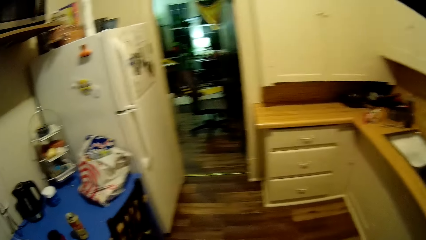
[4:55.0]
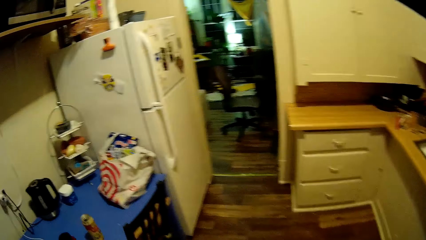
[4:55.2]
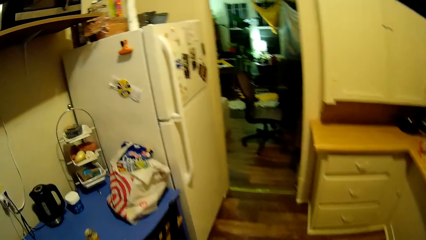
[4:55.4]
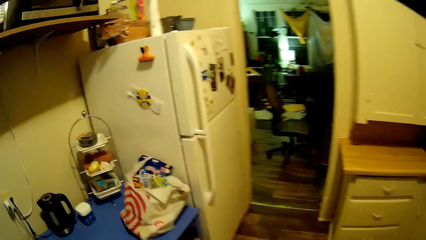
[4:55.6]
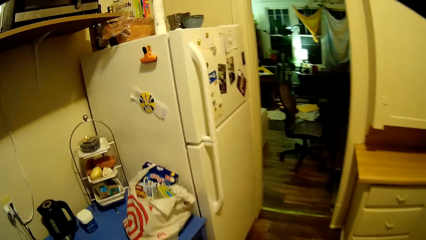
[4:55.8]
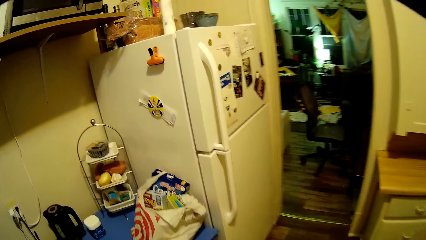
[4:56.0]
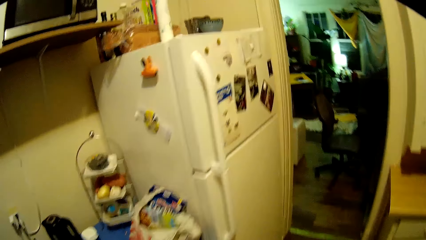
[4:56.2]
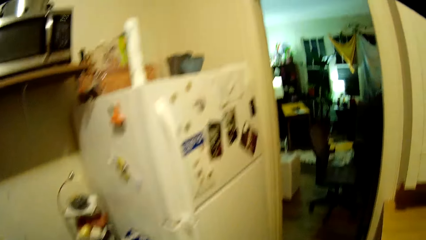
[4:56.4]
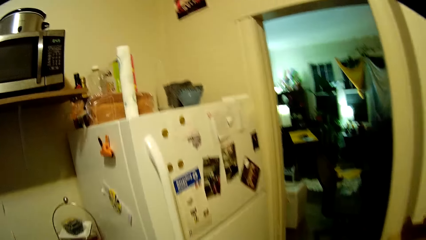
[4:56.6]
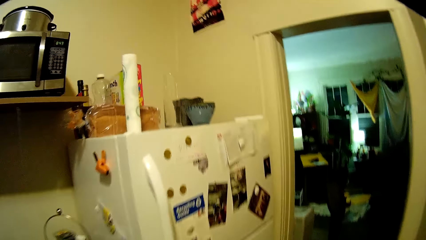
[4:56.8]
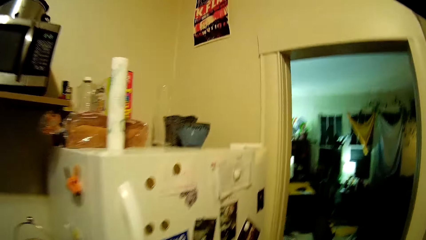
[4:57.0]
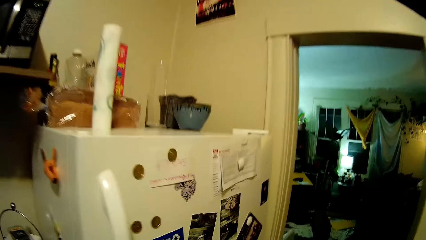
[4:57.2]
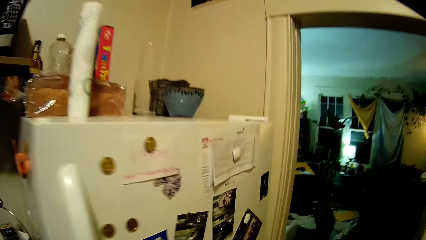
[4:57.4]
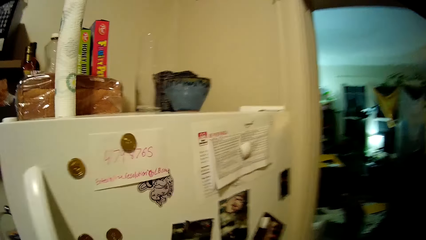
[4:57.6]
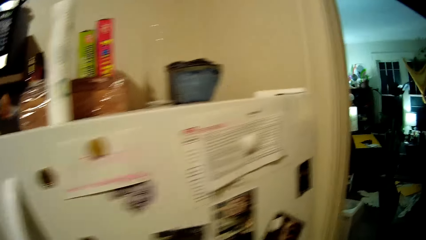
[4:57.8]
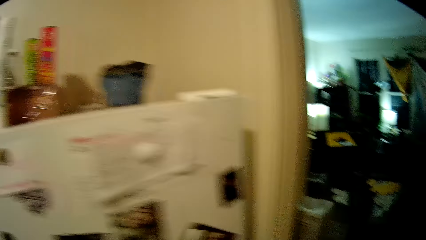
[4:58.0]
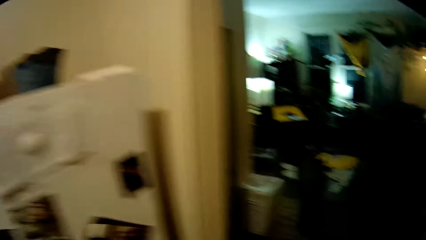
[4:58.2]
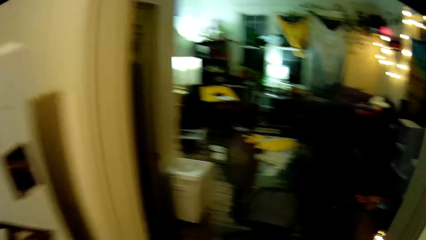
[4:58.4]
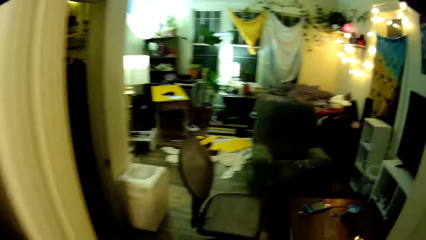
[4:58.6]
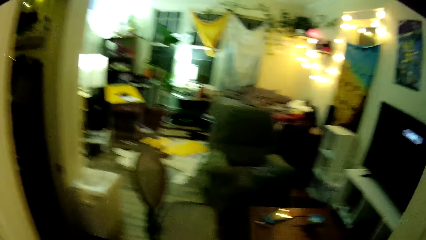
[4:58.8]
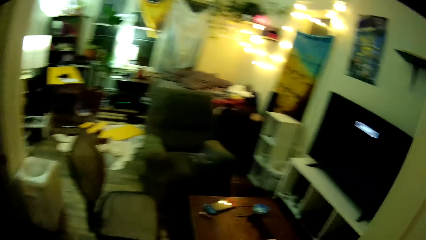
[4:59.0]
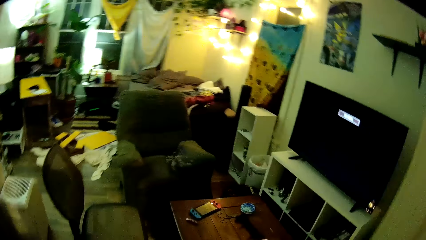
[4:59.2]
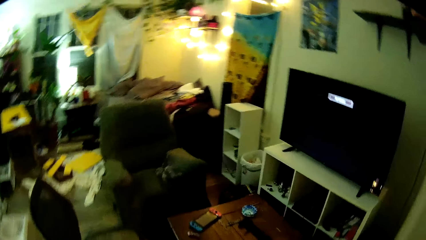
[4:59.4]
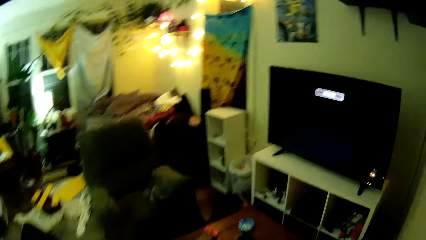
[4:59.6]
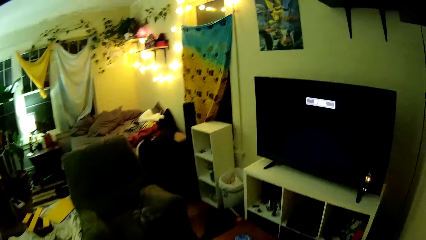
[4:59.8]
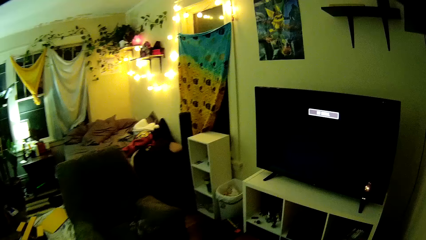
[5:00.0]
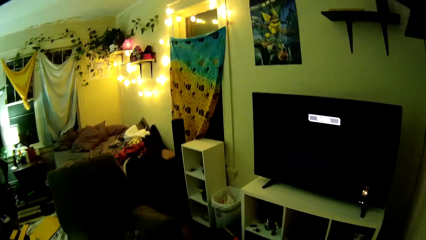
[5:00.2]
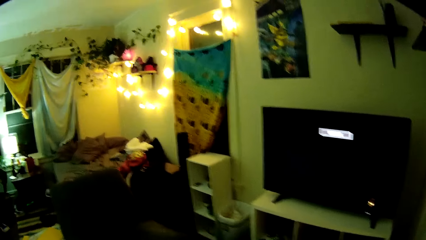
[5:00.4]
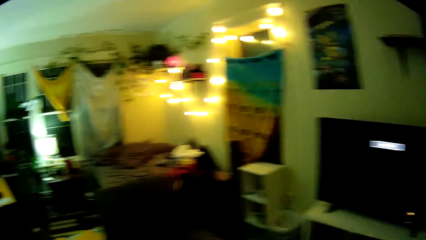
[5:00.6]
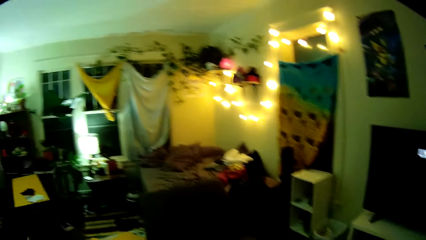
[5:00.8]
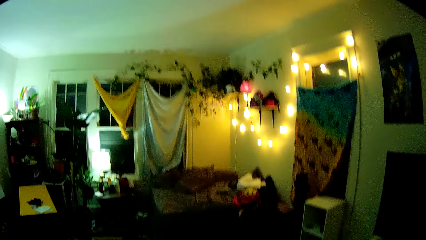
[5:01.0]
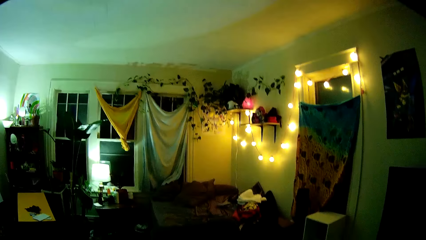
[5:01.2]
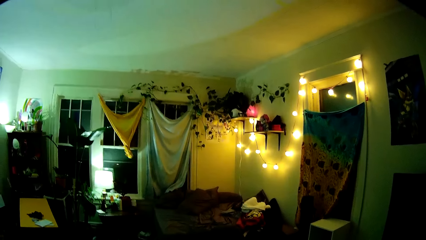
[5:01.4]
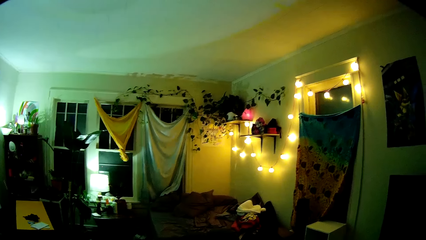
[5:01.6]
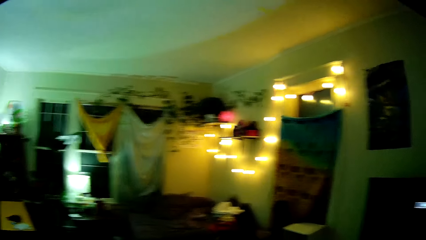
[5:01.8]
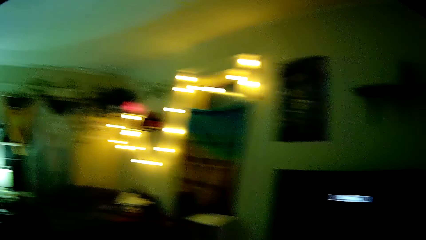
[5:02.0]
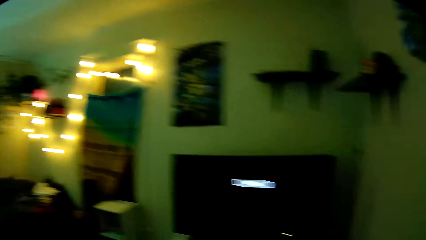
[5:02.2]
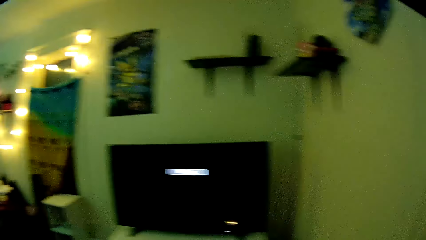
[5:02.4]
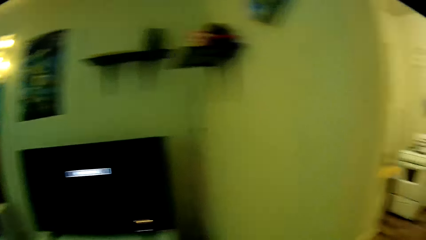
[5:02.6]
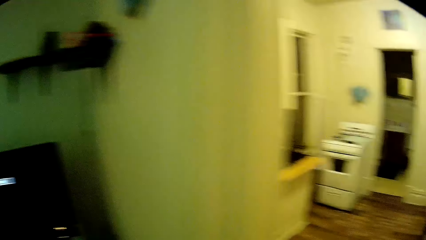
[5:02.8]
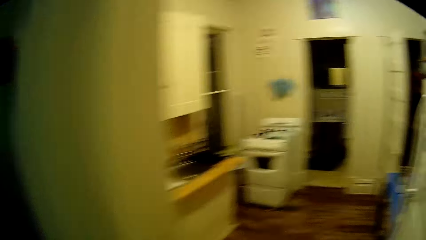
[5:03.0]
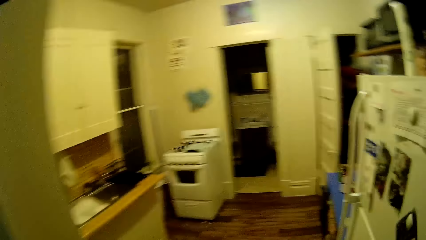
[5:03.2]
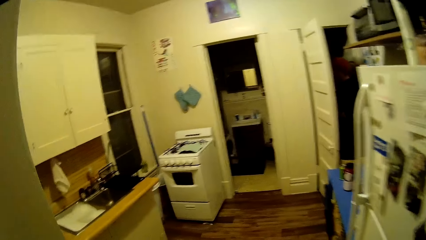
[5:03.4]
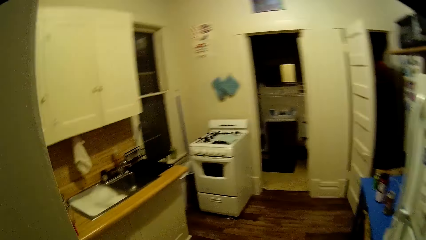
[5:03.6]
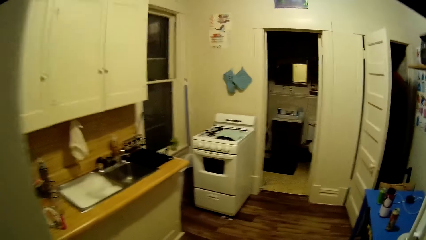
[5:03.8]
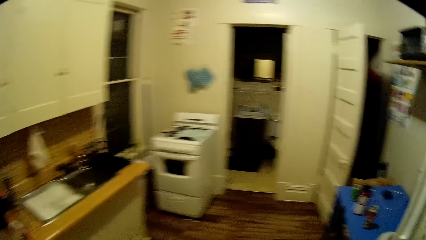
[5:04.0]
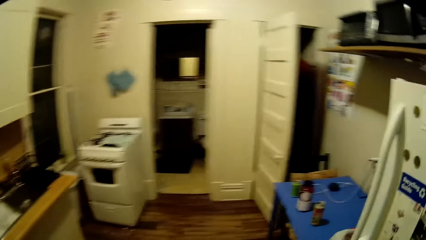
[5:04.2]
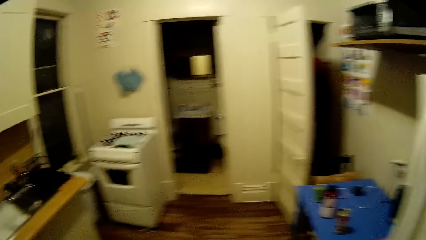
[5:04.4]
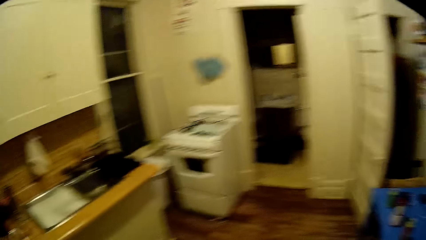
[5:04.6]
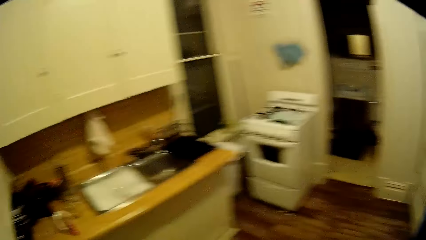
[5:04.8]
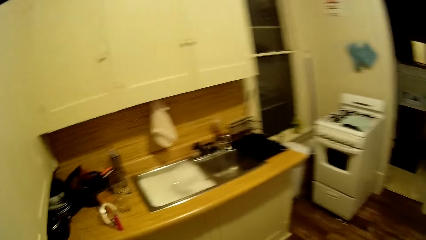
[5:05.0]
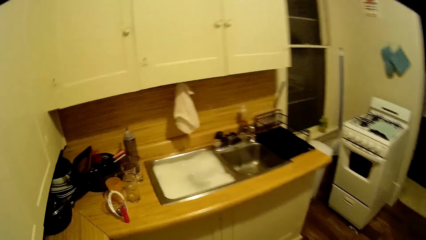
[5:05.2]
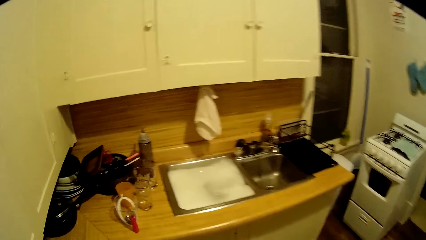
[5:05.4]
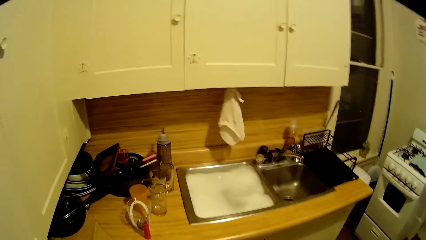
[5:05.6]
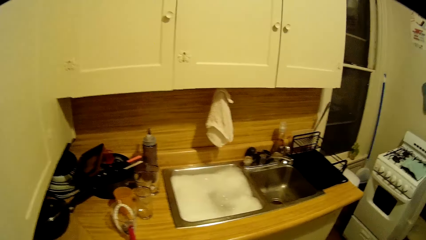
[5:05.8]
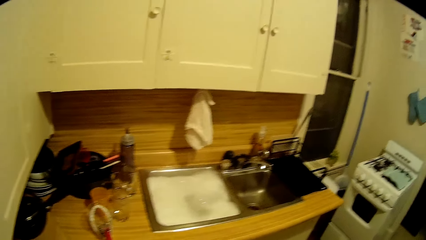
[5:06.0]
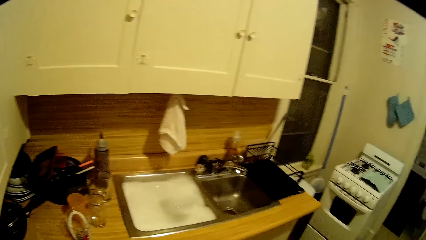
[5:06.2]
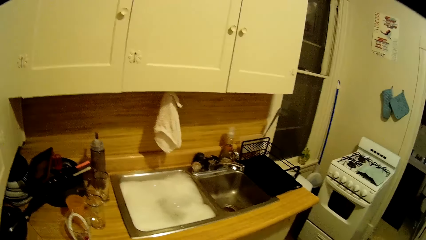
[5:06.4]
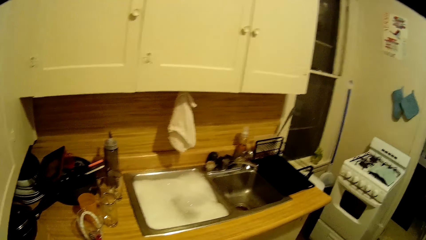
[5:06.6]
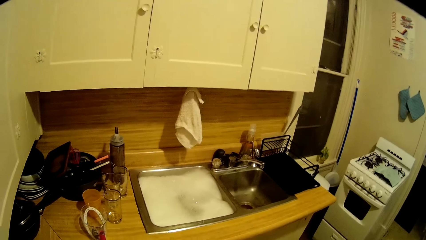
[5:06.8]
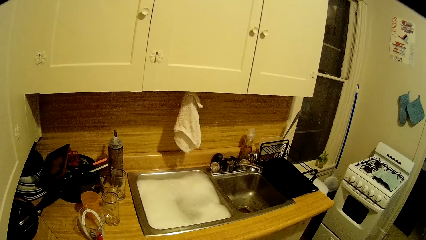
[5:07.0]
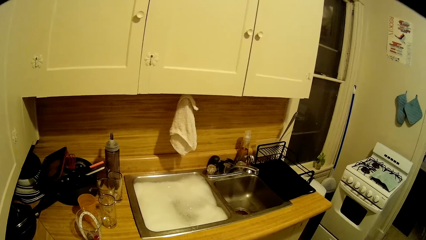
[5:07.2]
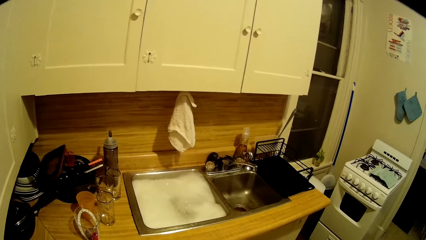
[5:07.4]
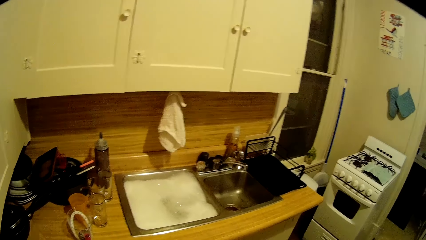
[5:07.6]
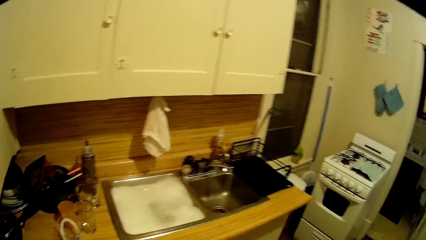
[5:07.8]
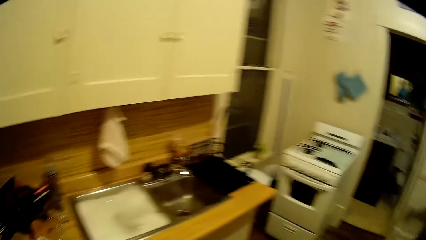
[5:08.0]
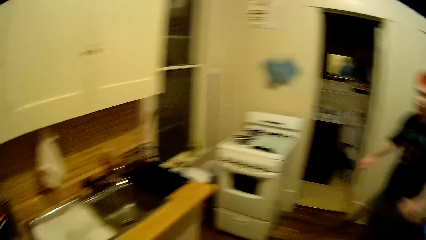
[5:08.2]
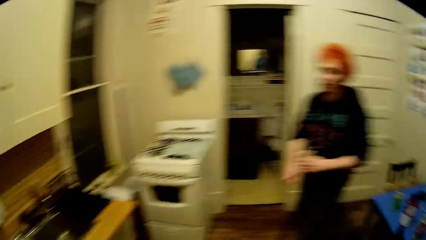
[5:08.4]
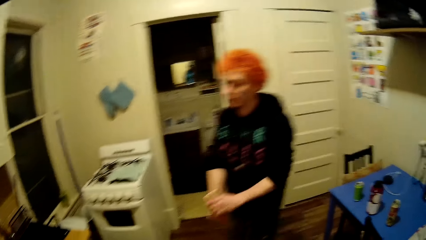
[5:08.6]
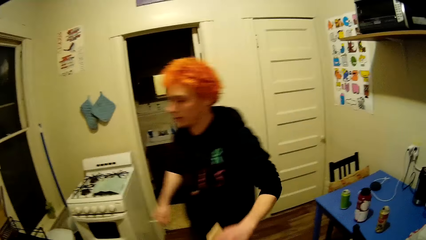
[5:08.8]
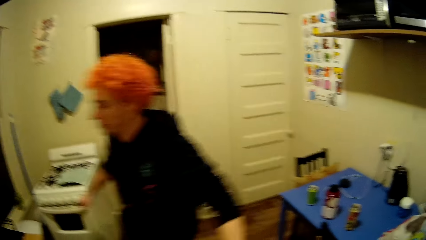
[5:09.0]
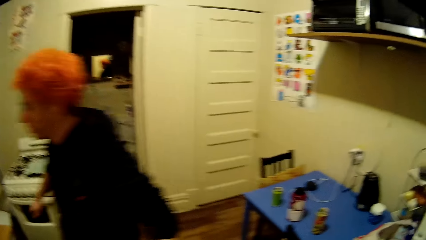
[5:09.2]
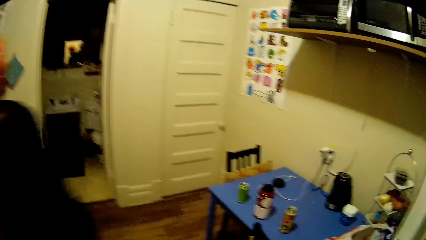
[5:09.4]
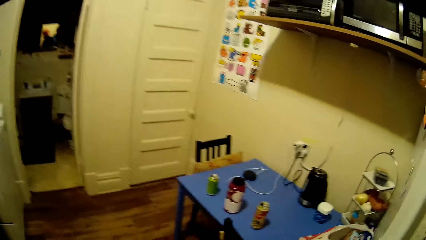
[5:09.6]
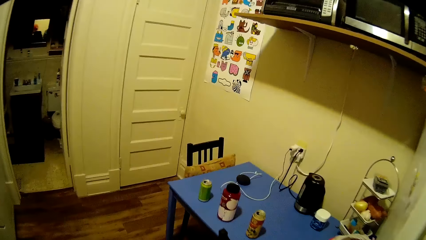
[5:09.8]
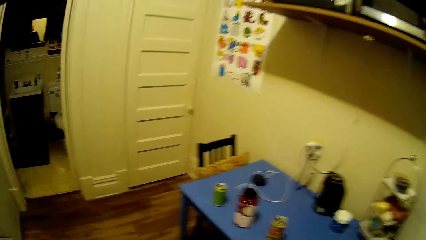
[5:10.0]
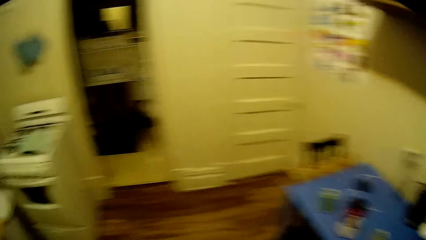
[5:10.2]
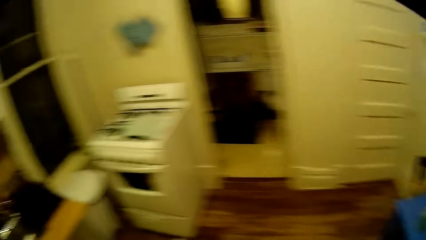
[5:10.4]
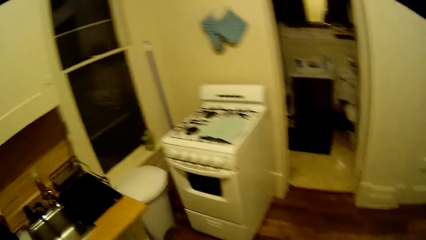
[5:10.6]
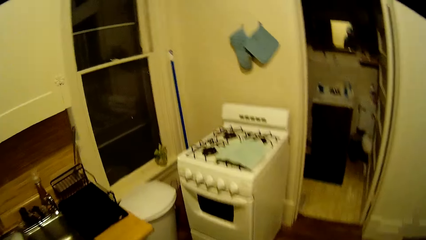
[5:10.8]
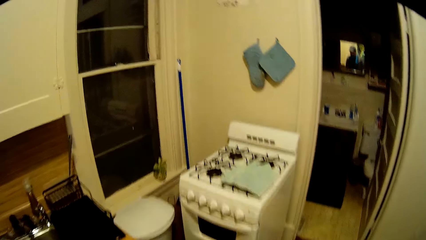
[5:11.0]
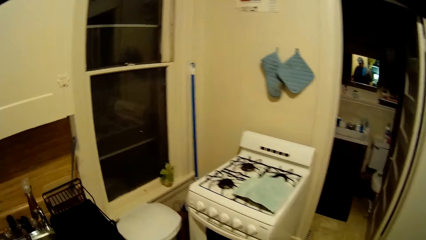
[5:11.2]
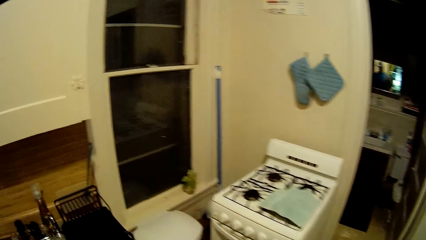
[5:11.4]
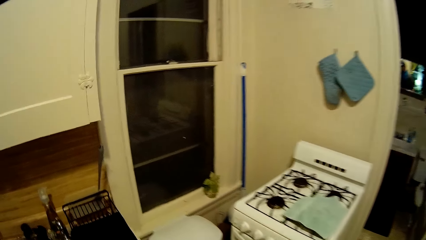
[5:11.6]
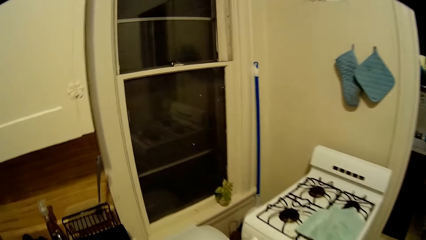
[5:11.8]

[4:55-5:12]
The camera wearer looks around the kitchen. They walk around the house. A man walks to the sink.
